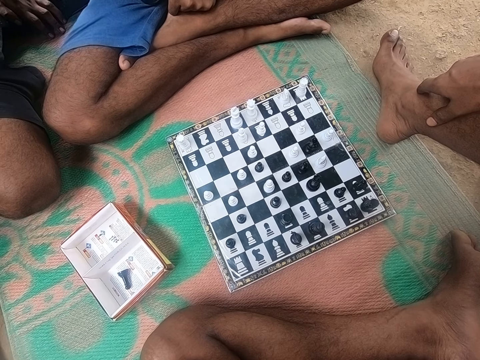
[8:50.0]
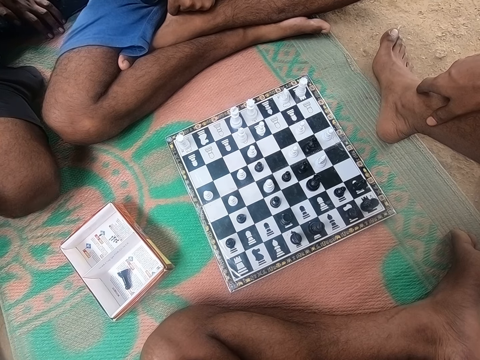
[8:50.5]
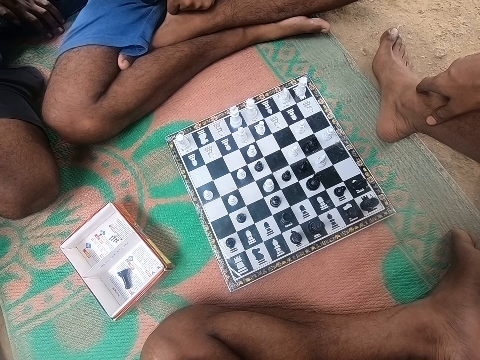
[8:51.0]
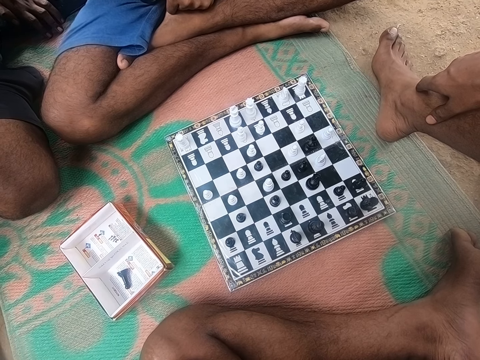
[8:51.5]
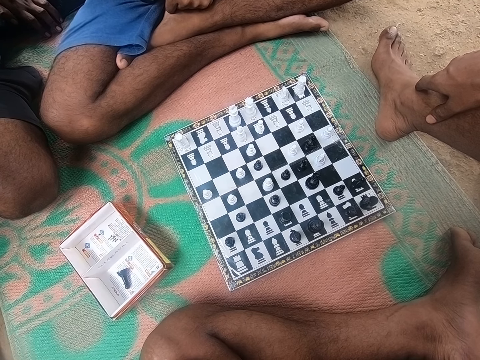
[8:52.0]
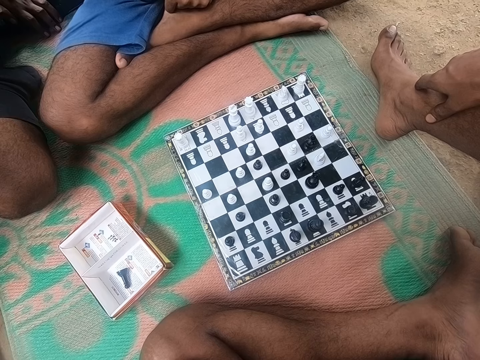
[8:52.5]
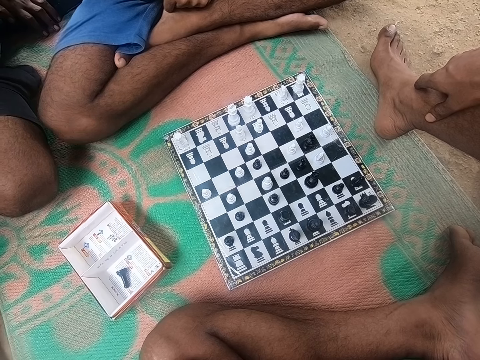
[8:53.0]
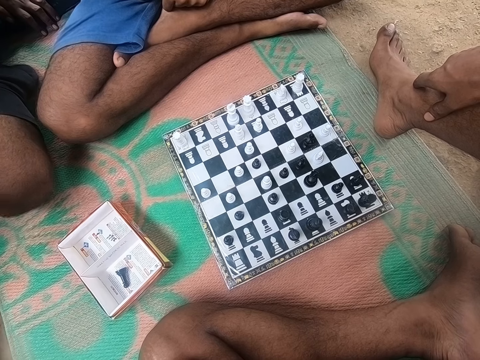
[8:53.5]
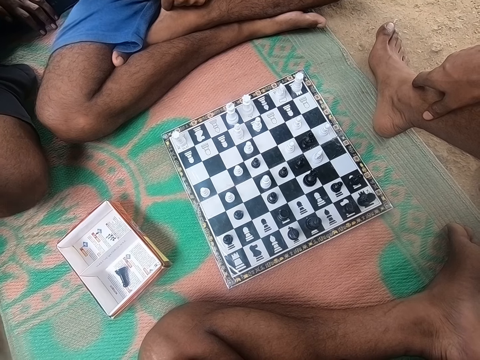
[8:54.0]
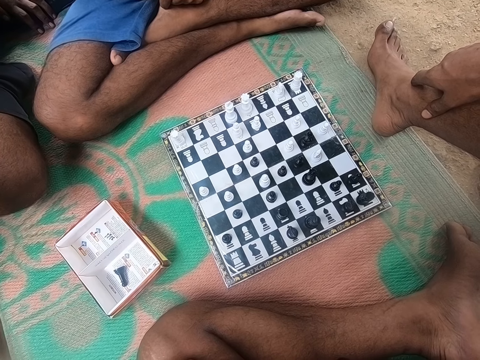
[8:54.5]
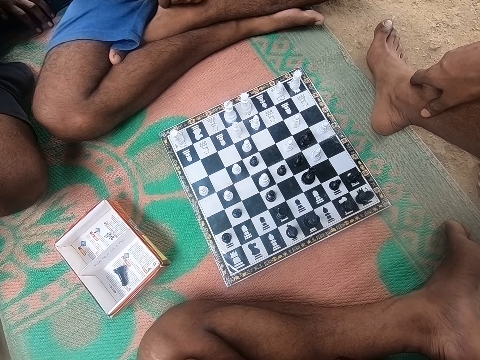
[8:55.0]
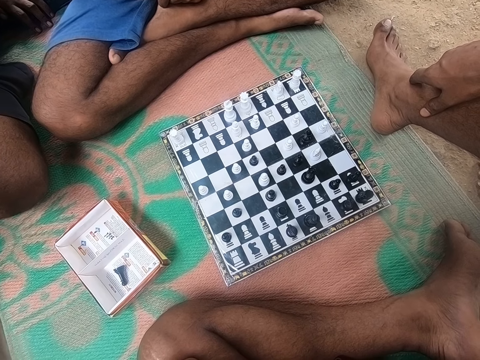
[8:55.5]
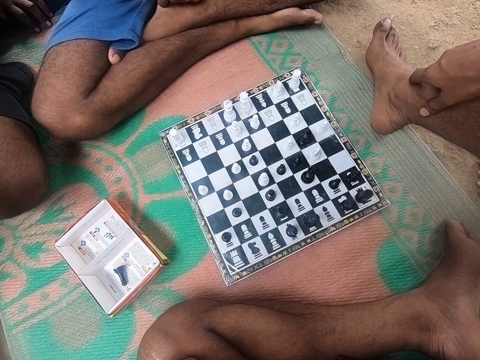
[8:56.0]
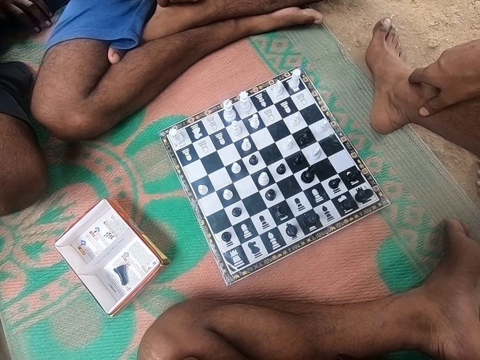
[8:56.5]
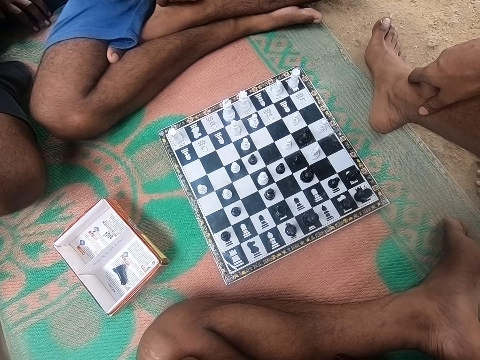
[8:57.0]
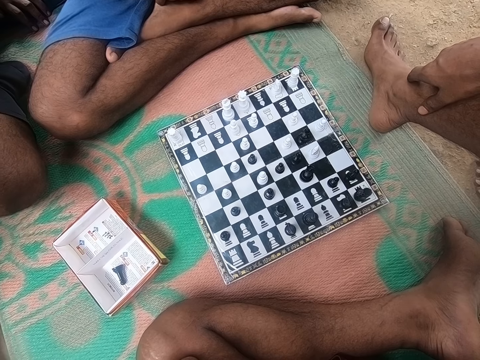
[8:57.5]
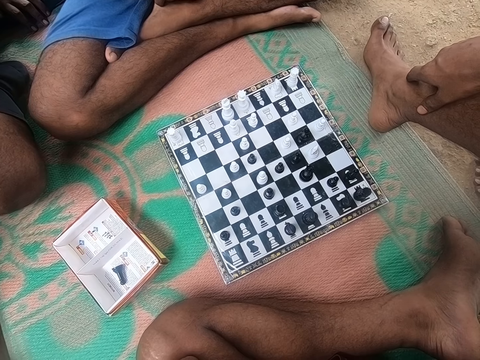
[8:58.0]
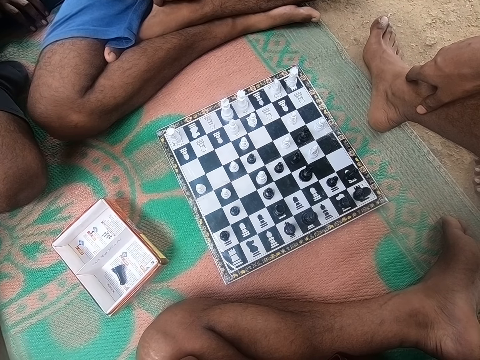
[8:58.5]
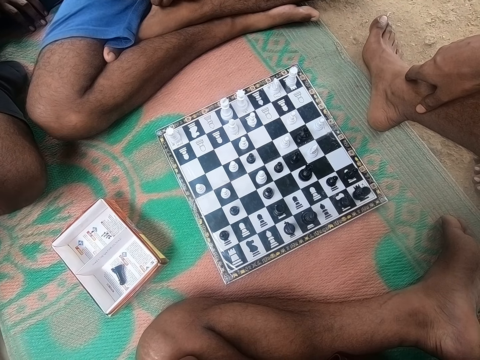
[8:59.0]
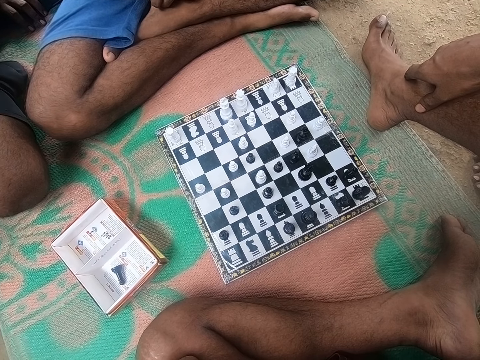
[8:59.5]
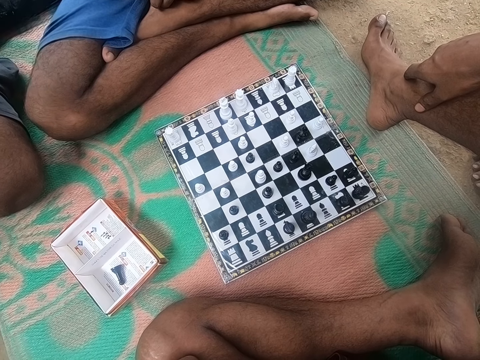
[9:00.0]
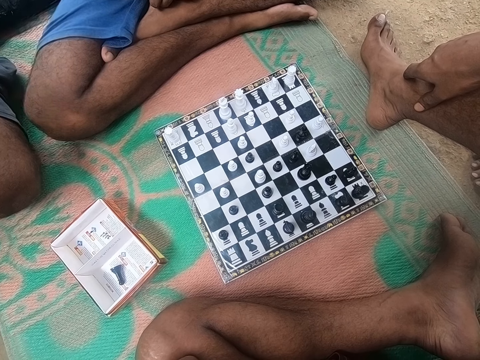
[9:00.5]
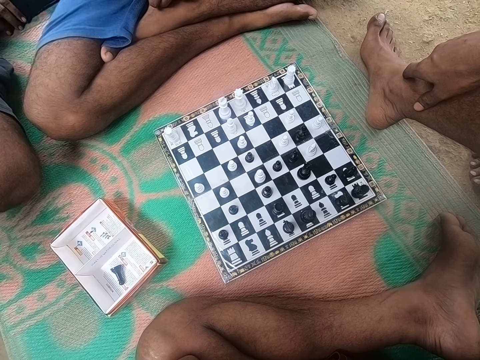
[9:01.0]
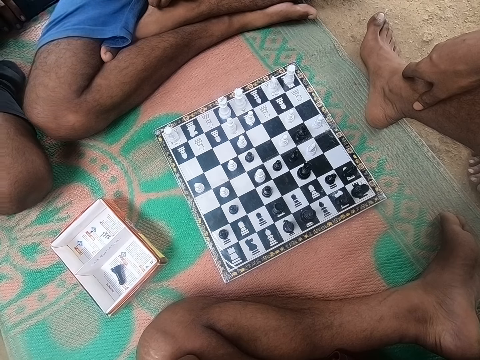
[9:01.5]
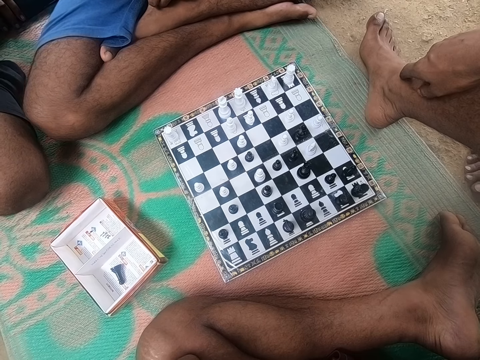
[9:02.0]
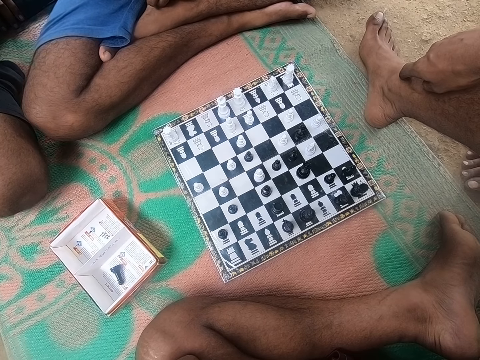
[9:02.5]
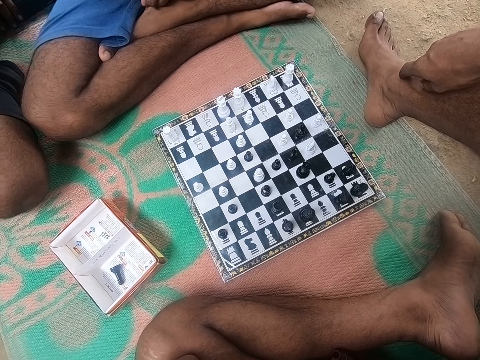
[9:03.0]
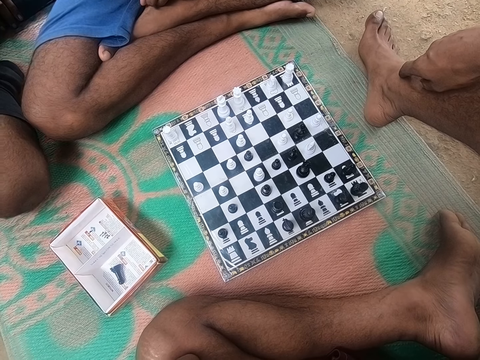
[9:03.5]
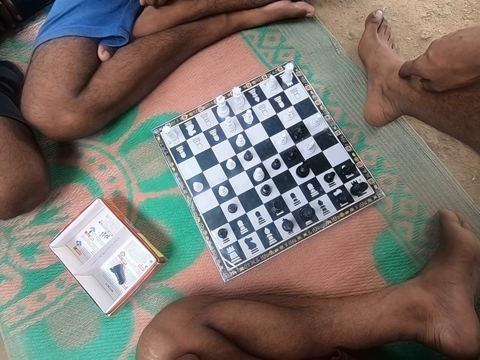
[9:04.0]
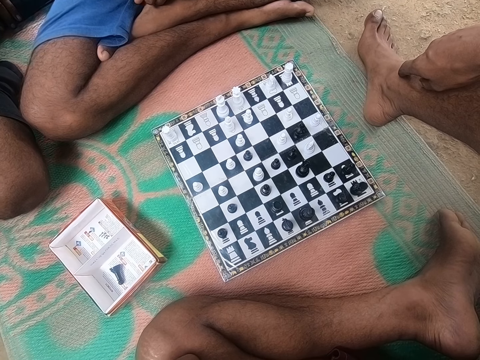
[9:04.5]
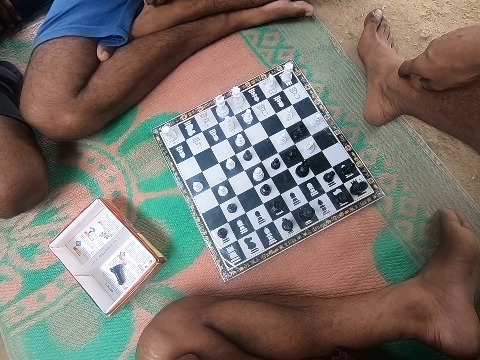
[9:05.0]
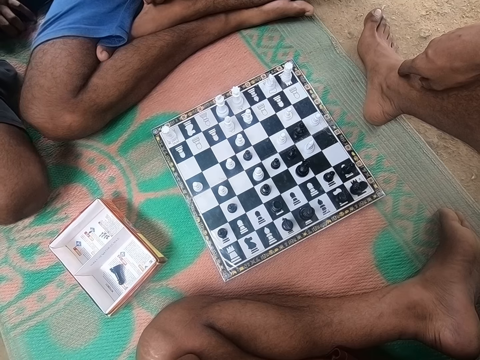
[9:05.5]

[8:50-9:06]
The camera wearer looks at the chess. A man talks to another man. The camera wearer looks at the chess. The other man talks to the first man. The camera wearer converses with the first man and the other man. The first man looks around the chess board. The camera wearer looks around the chess board. The first man talks to the other man.

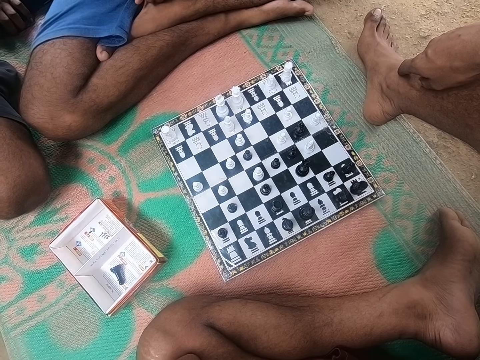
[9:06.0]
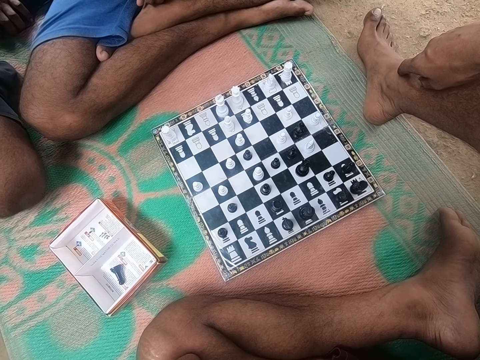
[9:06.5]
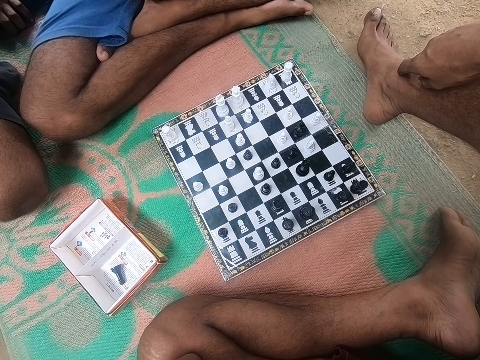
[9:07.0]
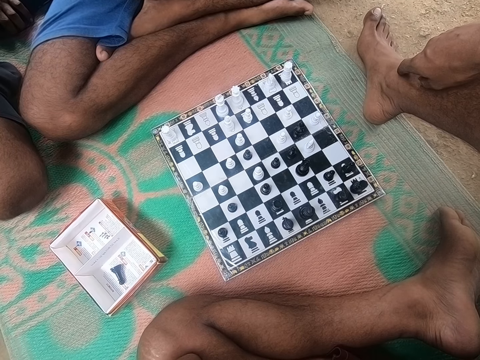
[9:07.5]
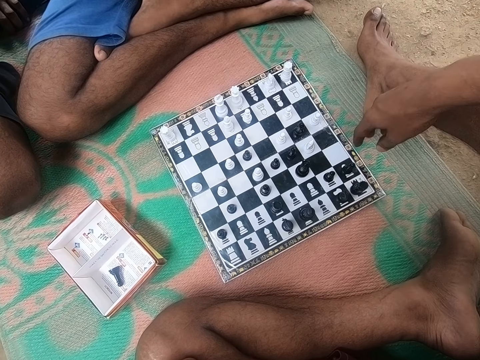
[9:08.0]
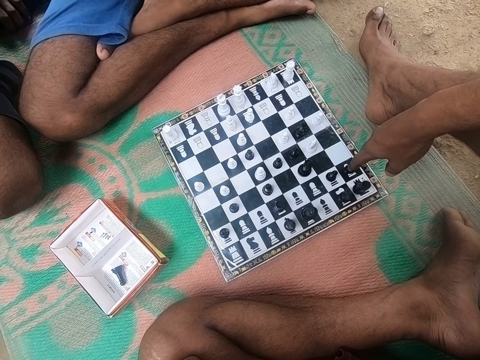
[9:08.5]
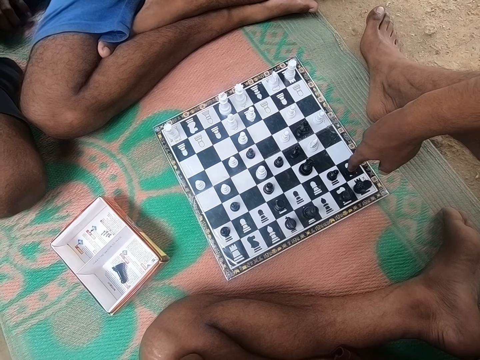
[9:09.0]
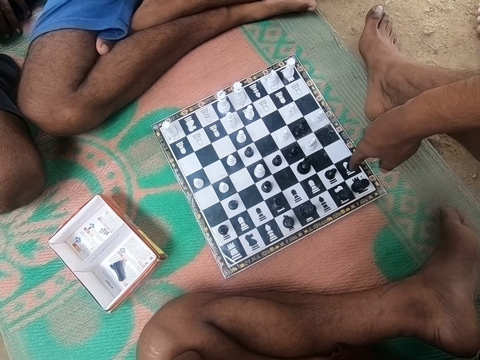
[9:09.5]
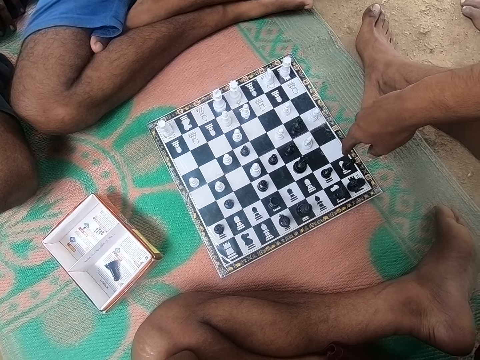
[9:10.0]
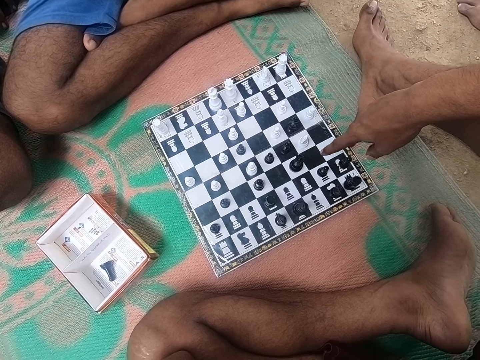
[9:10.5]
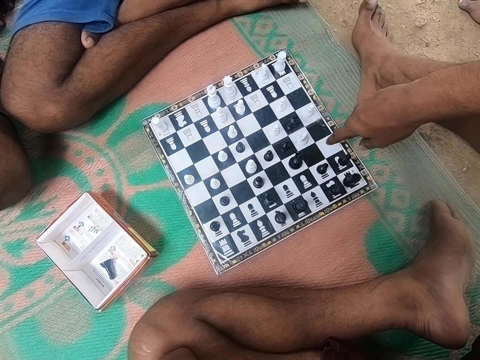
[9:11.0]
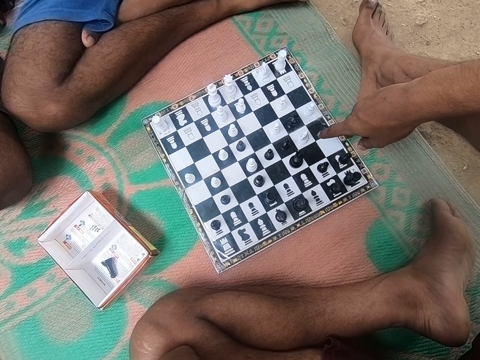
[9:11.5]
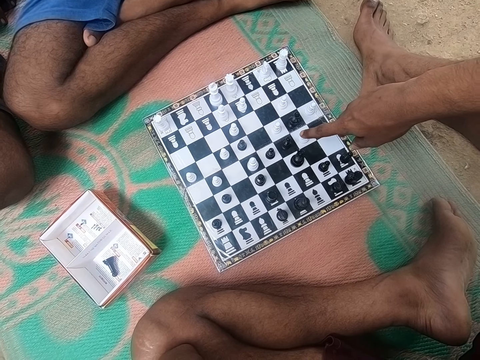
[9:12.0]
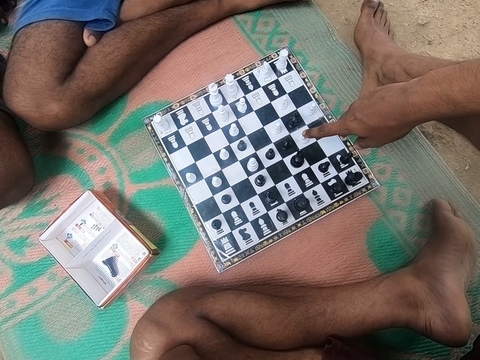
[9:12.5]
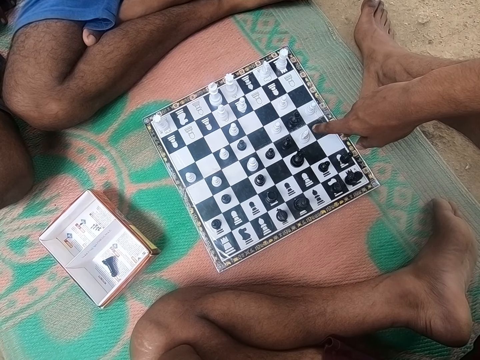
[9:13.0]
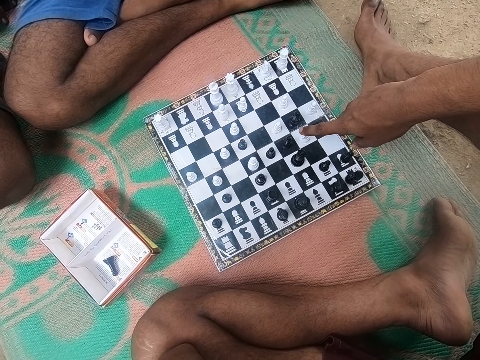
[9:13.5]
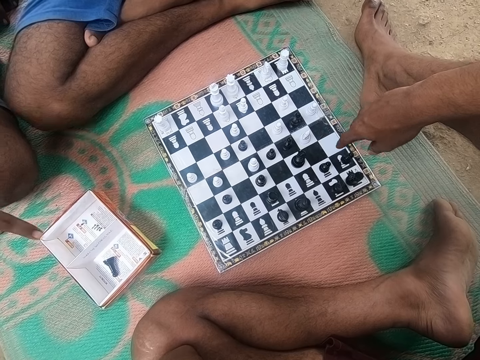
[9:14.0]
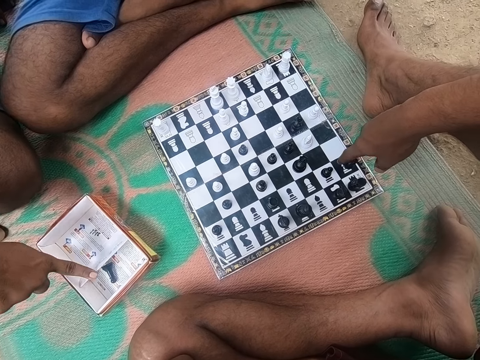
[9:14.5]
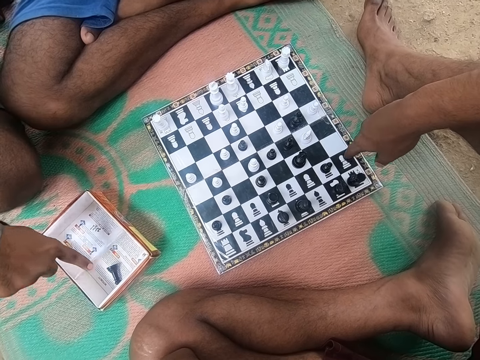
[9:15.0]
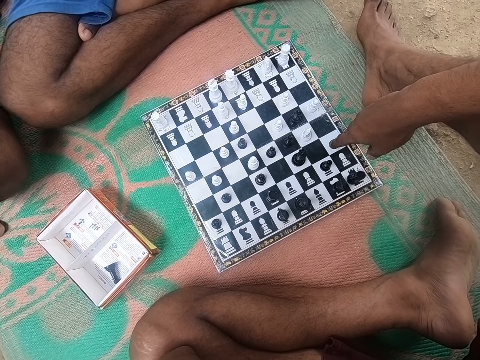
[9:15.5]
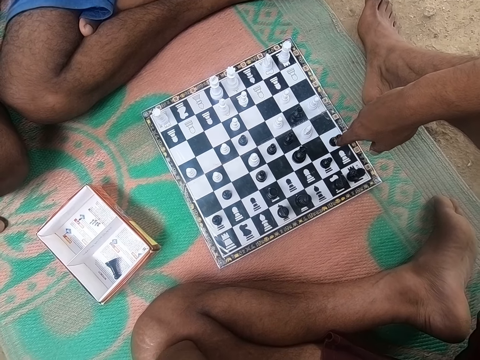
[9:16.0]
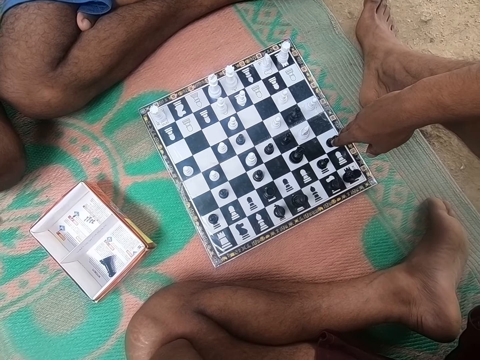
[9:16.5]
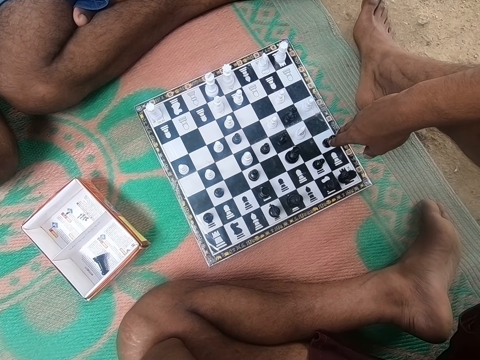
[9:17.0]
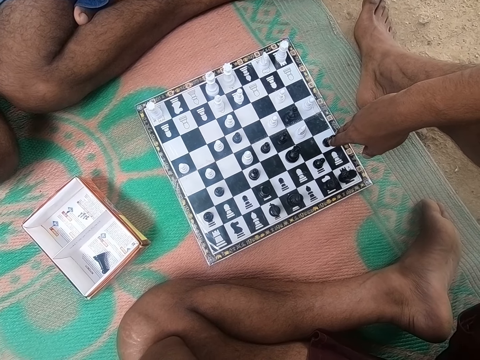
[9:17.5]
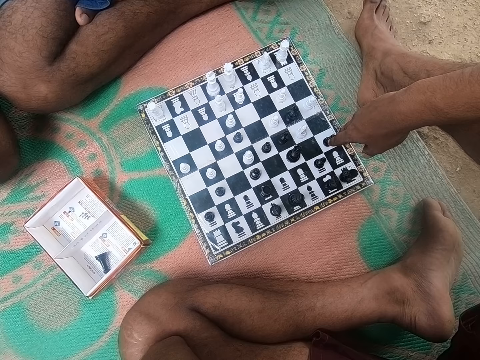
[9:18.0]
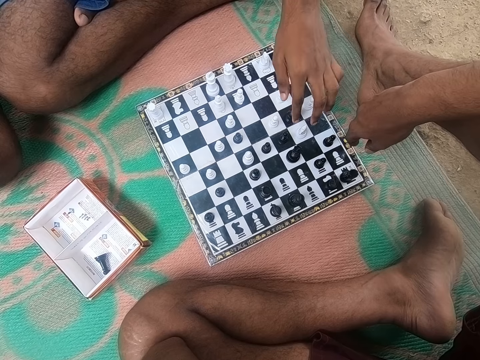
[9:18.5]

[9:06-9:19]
The camera wearer holds a piece and touches the black chess piece. They look around the chess board, move something in the box, and play chess with a man. They look at the chess.
